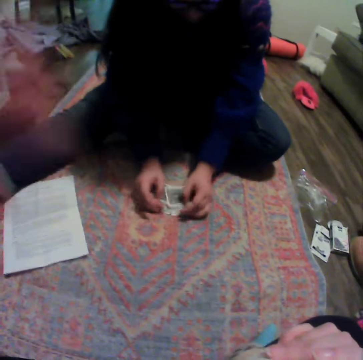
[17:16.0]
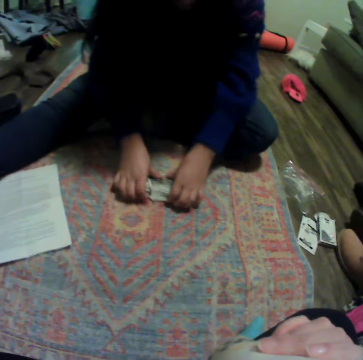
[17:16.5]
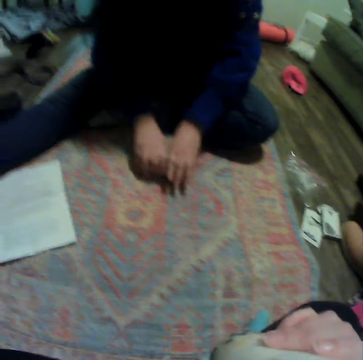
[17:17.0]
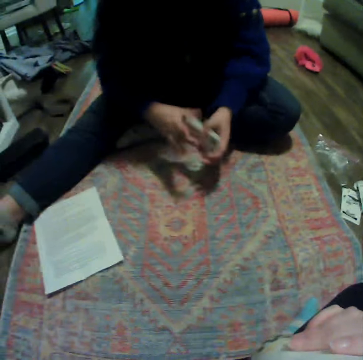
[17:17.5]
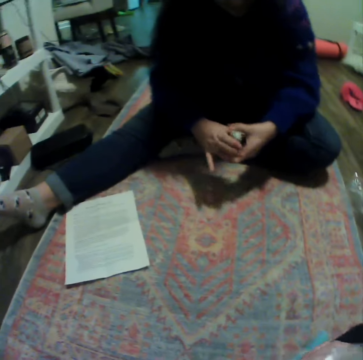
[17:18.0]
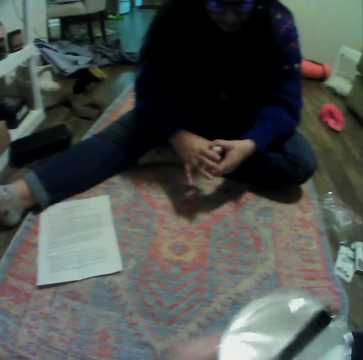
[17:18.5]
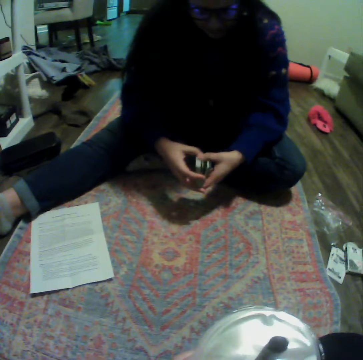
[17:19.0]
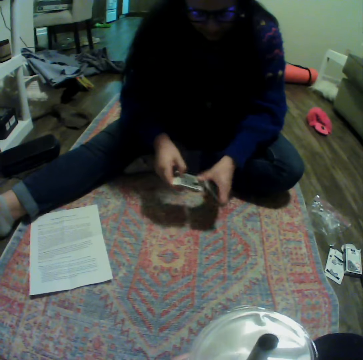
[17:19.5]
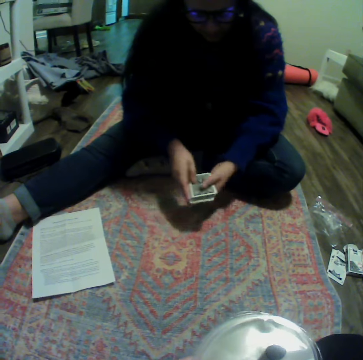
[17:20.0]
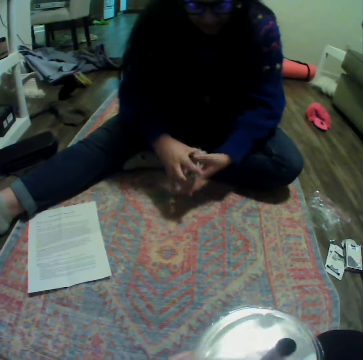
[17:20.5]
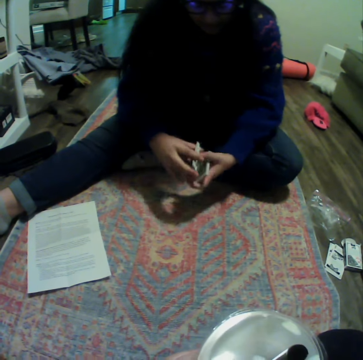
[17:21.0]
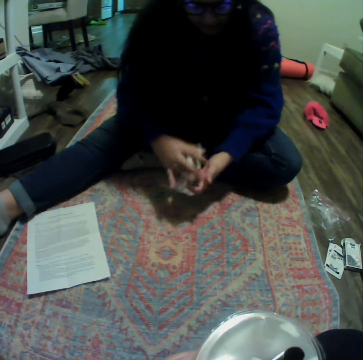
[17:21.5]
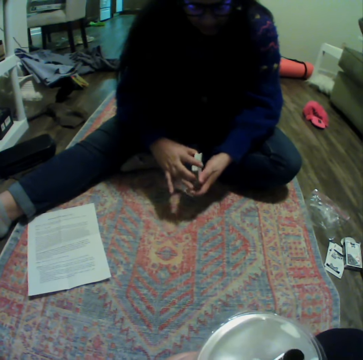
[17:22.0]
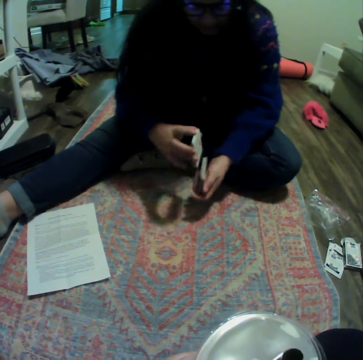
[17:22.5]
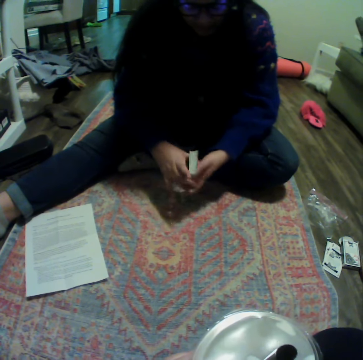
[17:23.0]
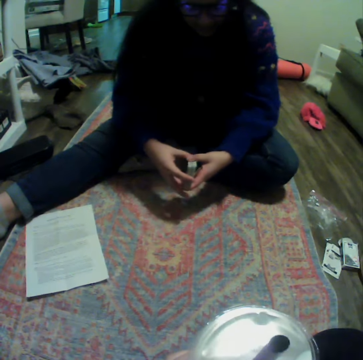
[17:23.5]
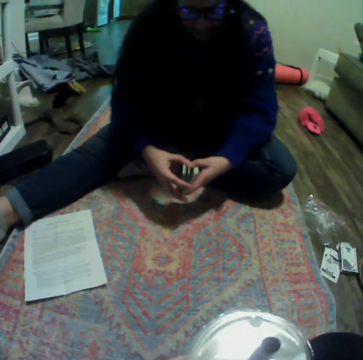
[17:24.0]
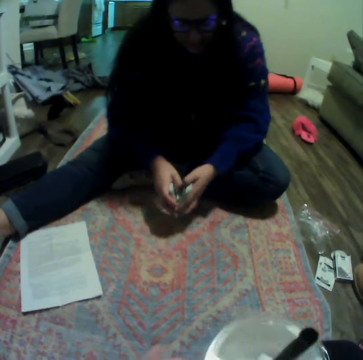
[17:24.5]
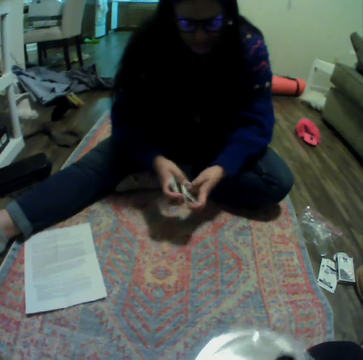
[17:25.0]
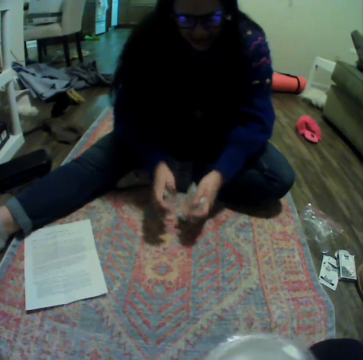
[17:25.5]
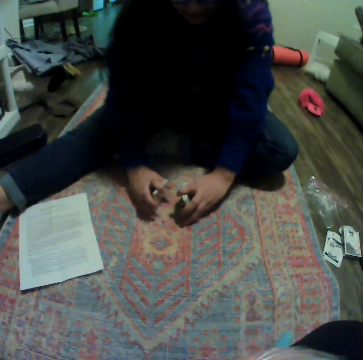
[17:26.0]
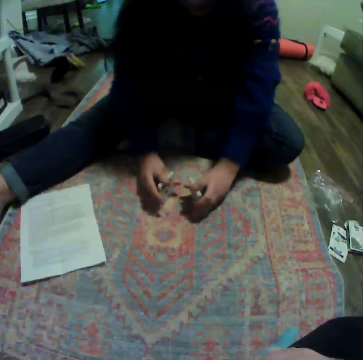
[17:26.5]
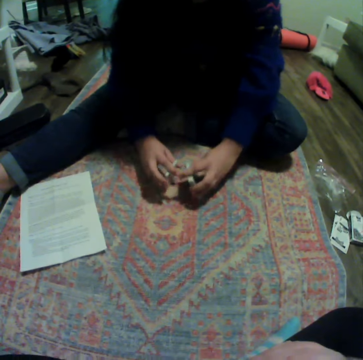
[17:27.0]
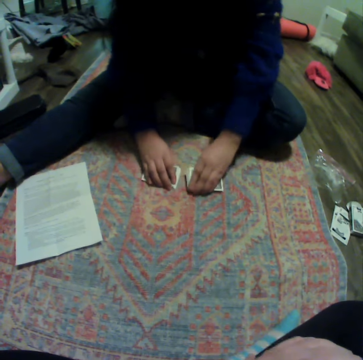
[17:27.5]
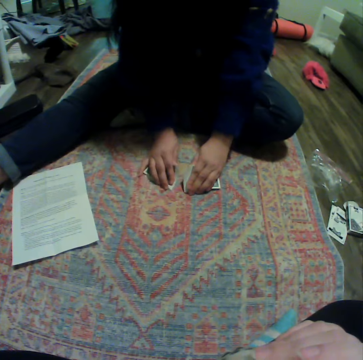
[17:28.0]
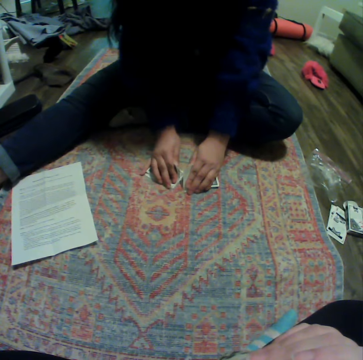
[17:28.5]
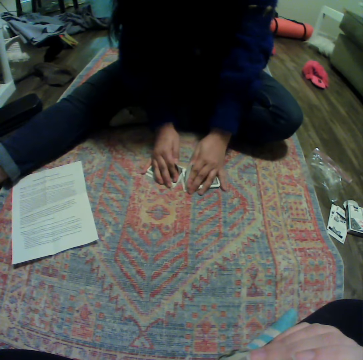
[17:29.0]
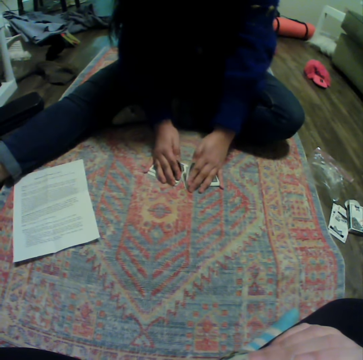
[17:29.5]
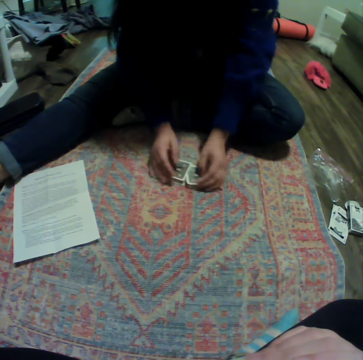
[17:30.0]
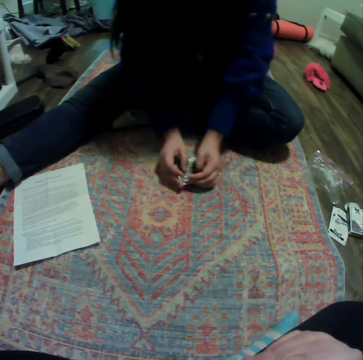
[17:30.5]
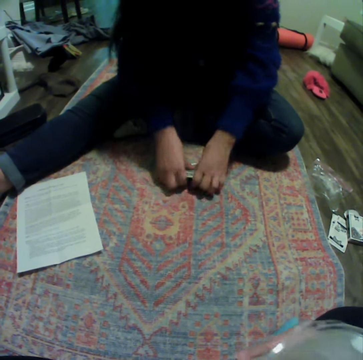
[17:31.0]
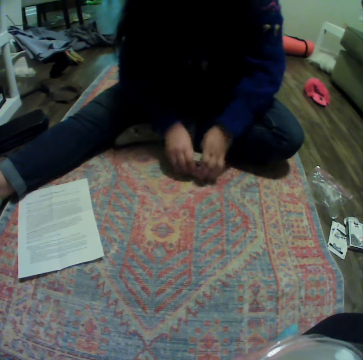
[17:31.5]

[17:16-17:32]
The camera wearer moves a hand and drinks something. A lady collects cards. The lady divides the cards. The lady reshuffles the cards. The lady reshuffles the cards again. The lady divides the cards. The lady taps the cards on the floor. The lady reshuffles the cards.

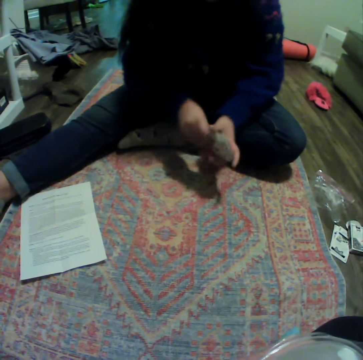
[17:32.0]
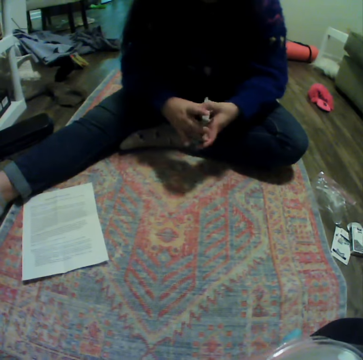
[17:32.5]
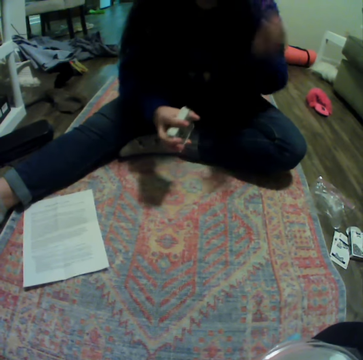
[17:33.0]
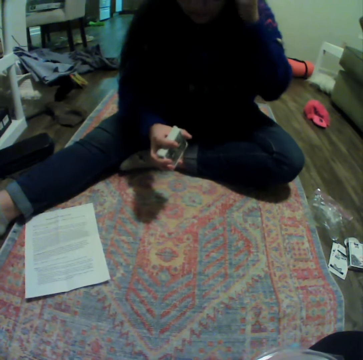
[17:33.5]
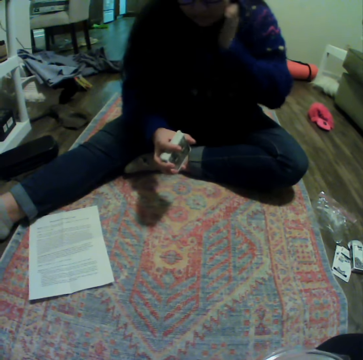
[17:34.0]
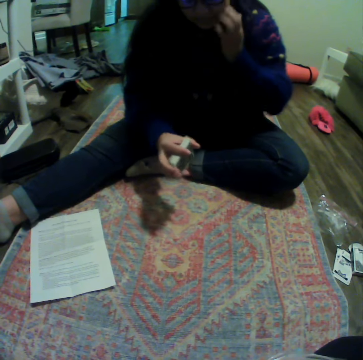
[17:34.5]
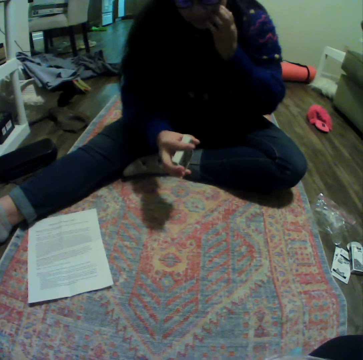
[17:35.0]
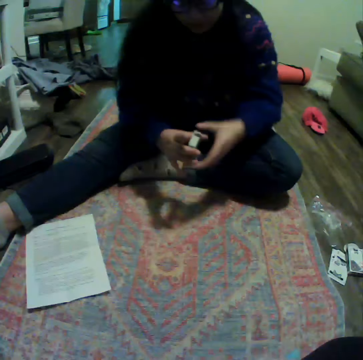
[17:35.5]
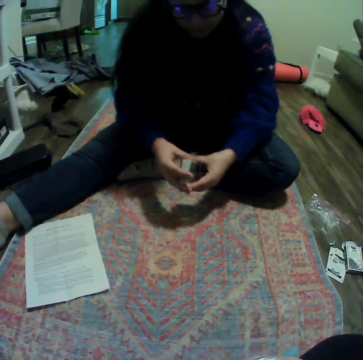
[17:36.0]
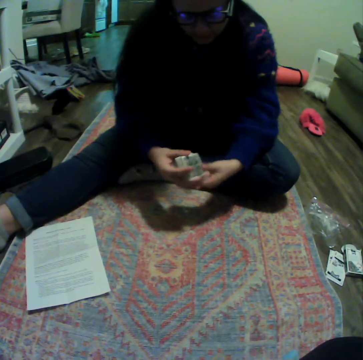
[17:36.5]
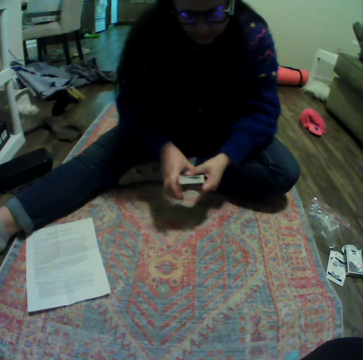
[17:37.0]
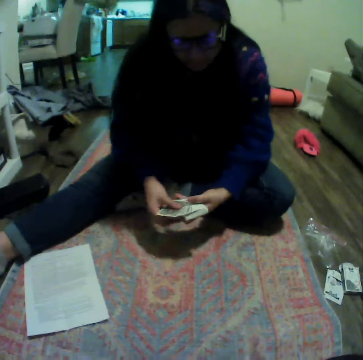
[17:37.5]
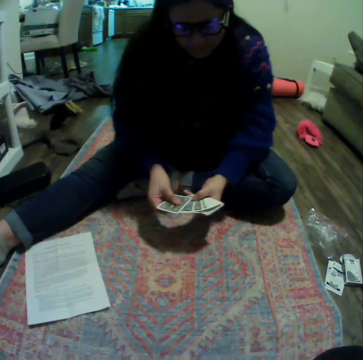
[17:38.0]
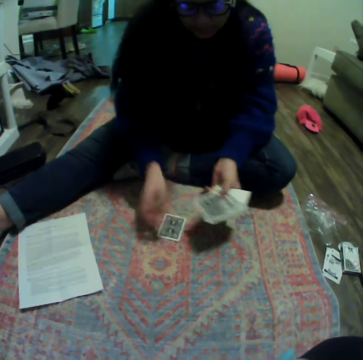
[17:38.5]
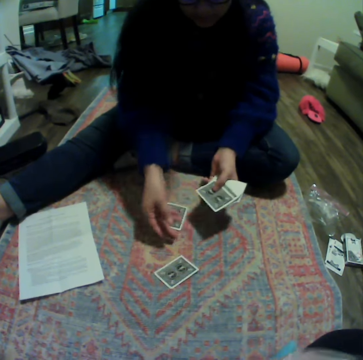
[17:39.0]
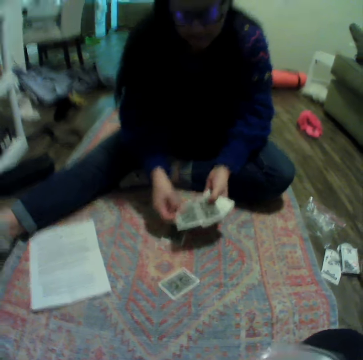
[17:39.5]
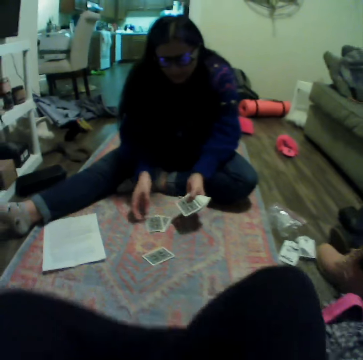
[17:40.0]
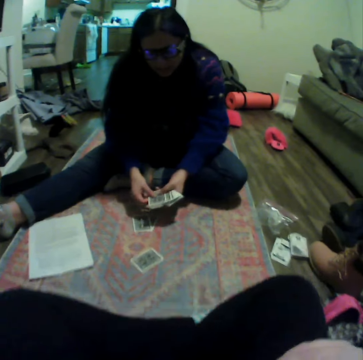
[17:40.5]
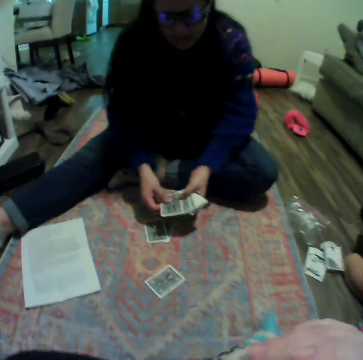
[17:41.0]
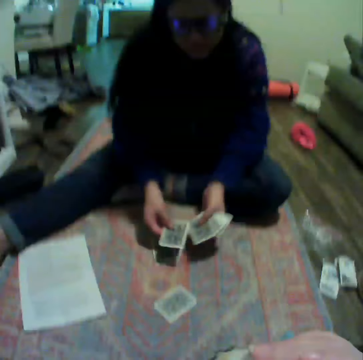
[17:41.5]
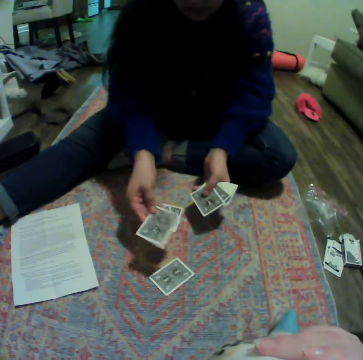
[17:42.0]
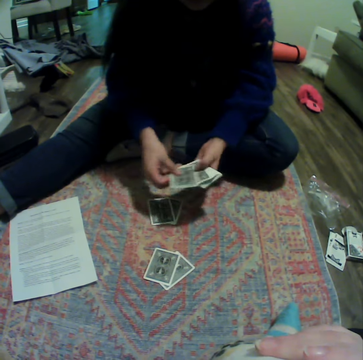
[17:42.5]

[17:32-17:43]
A lady gathers cards. The lady scratches on the cheek. The lady drops a card on the floor. The lady shares out the cards. The lady drops a card on the floor. The lady drops a card on the floor again.

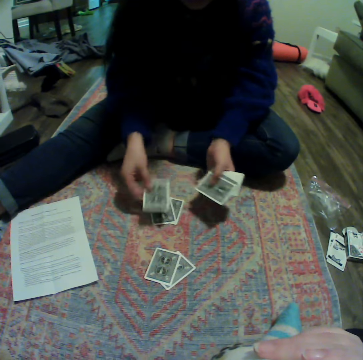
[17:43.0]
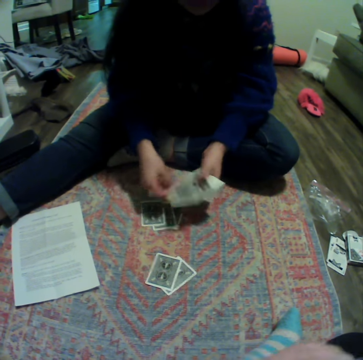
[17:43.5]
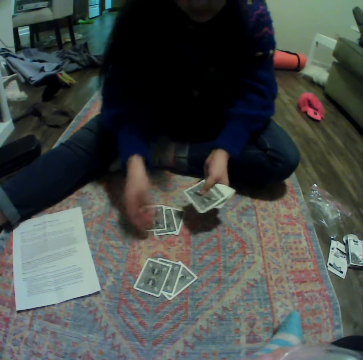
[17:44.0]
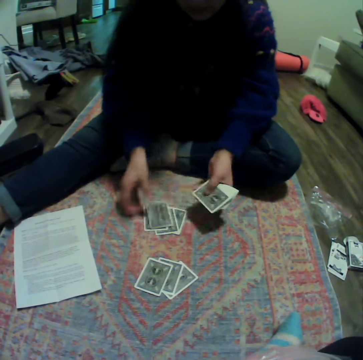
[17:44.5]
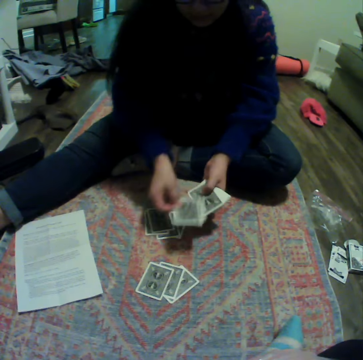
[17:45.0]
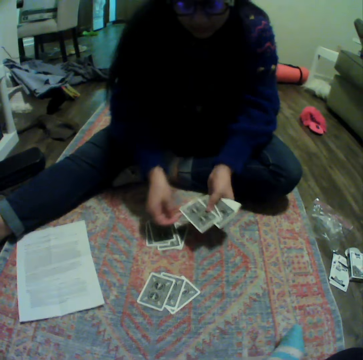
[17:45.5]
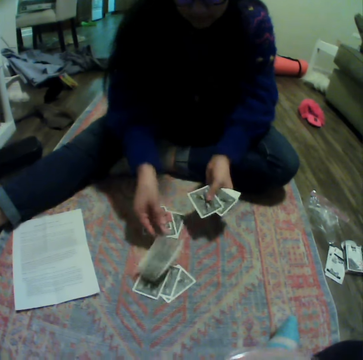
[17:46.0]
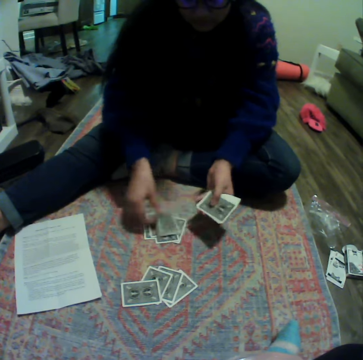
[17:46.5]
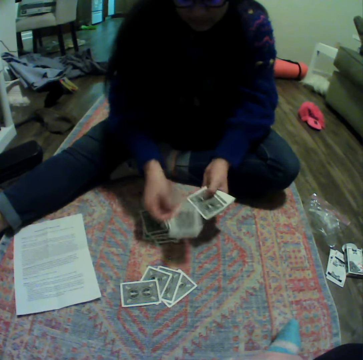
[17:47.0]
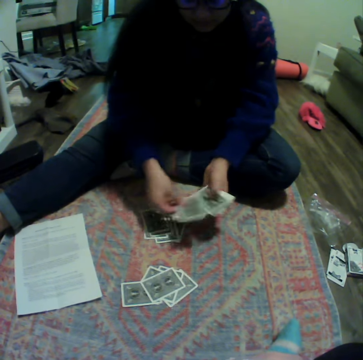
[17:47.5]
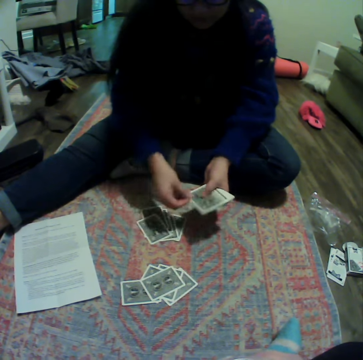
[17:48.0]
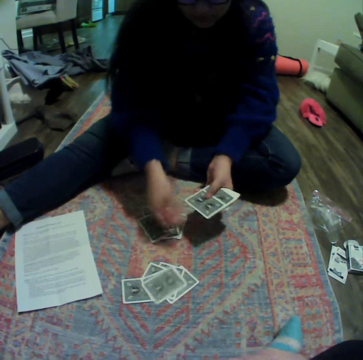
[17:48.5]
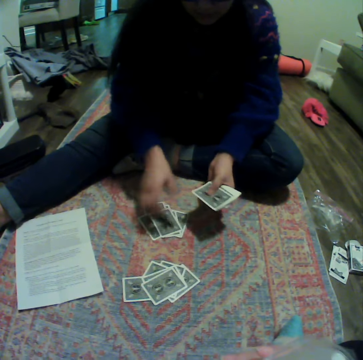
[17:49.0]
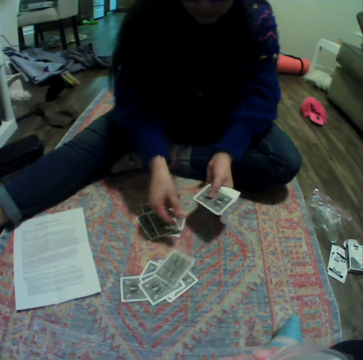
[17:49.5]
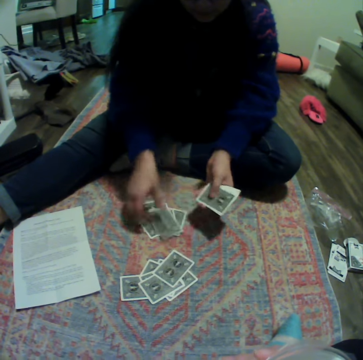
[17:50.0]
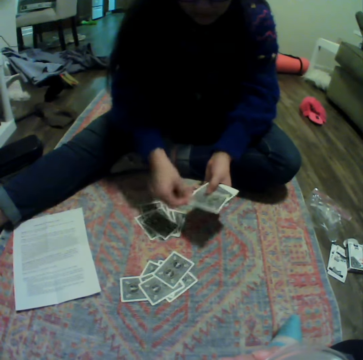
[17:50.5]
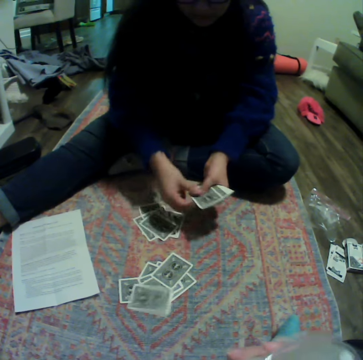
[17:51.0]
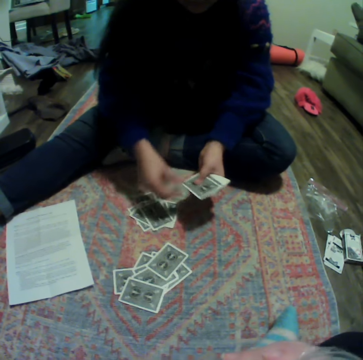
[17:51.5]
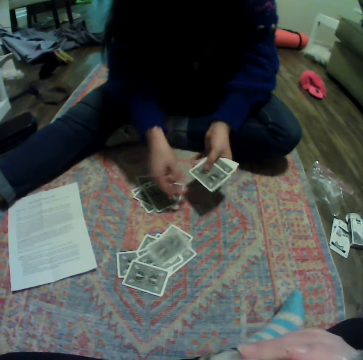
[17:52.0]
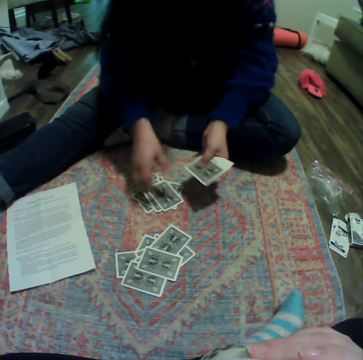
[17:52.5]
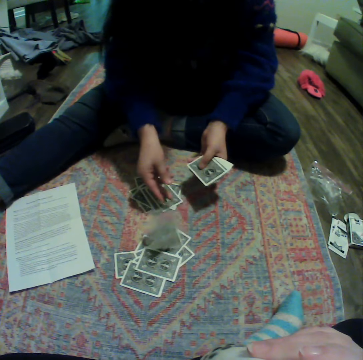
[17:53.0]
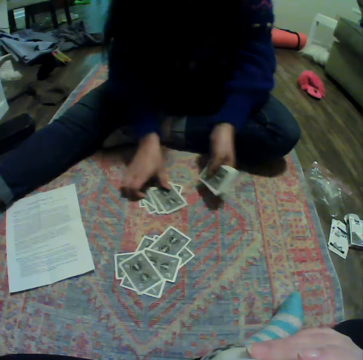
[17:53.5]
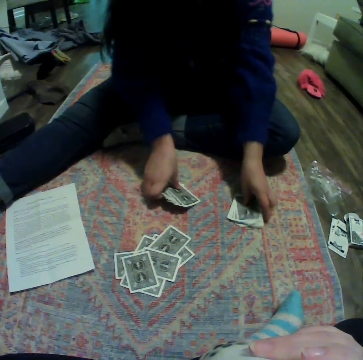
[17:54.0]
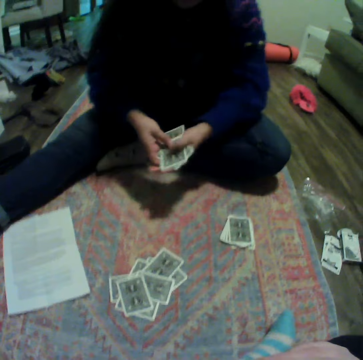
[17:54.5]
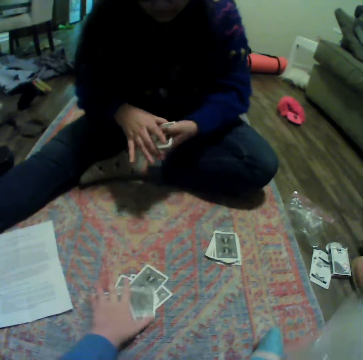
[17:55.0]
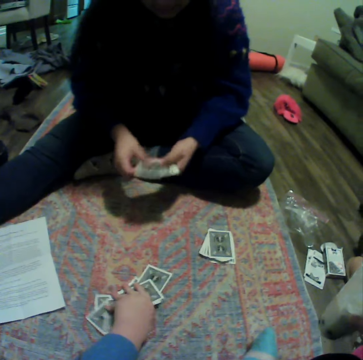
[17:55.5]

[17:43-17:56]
A lady drops a card on the floor repeatedly. The lady places some cards on the carpet. The lady collects the cards and drops a card on the floor.
